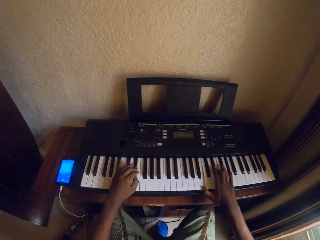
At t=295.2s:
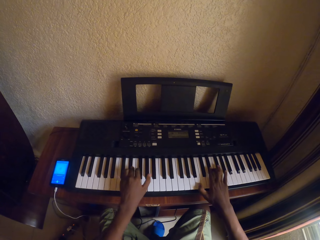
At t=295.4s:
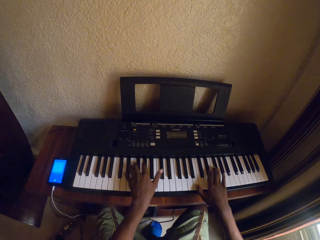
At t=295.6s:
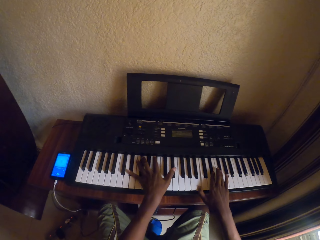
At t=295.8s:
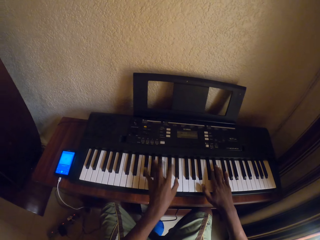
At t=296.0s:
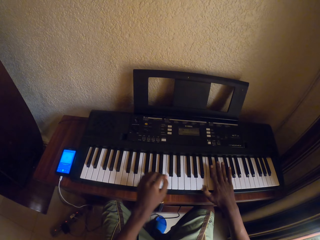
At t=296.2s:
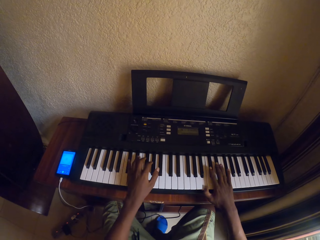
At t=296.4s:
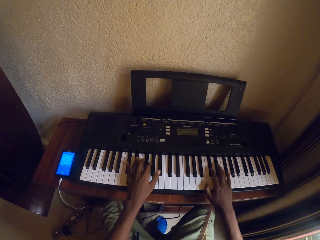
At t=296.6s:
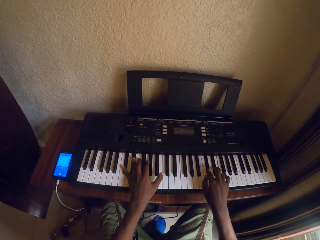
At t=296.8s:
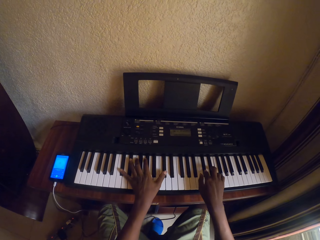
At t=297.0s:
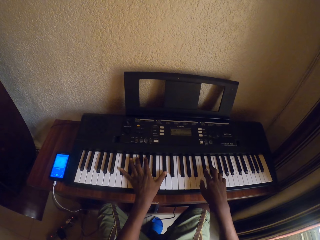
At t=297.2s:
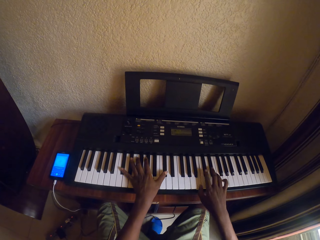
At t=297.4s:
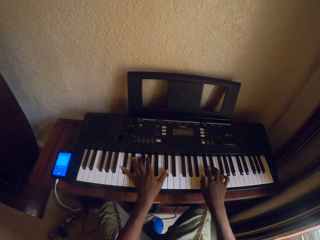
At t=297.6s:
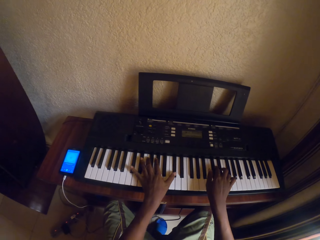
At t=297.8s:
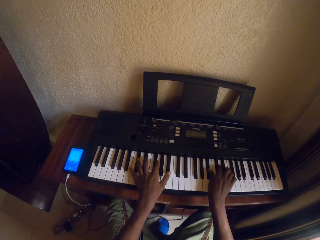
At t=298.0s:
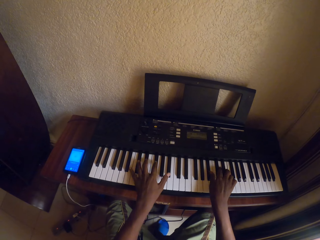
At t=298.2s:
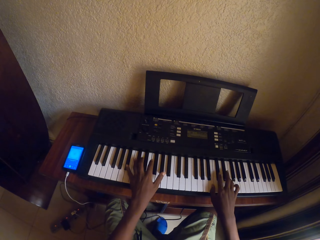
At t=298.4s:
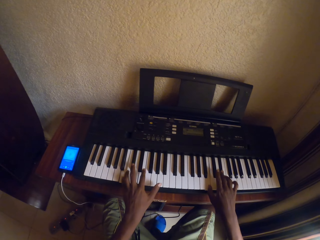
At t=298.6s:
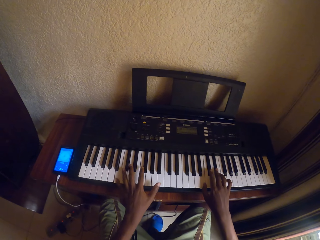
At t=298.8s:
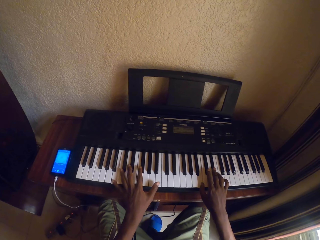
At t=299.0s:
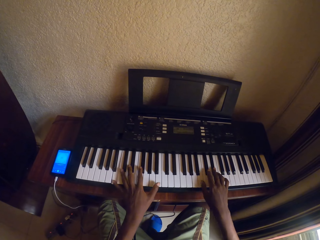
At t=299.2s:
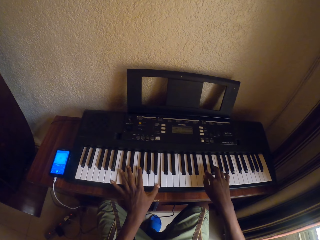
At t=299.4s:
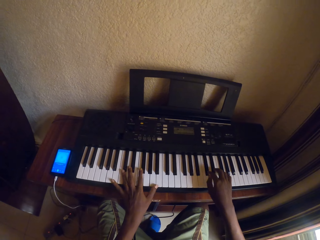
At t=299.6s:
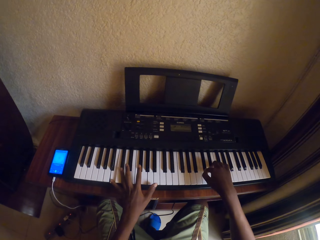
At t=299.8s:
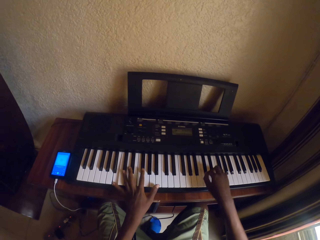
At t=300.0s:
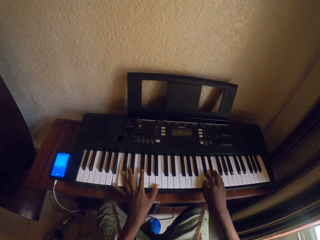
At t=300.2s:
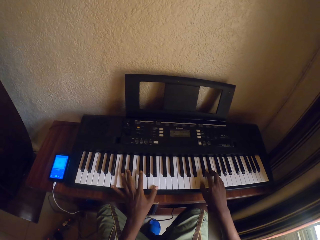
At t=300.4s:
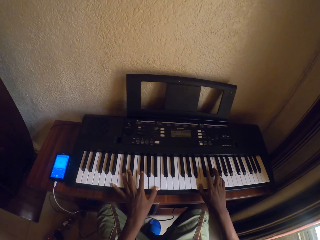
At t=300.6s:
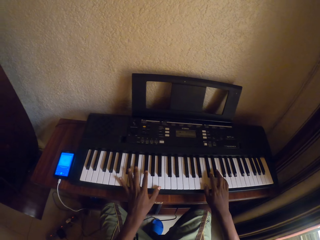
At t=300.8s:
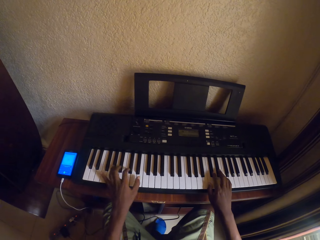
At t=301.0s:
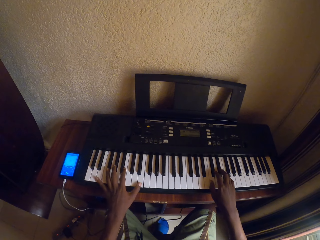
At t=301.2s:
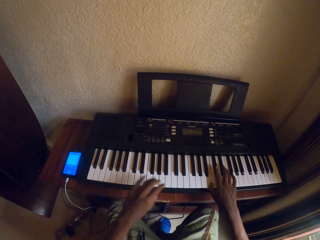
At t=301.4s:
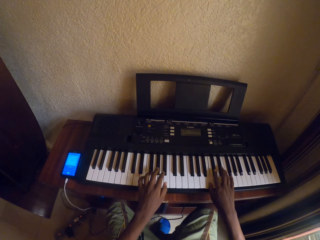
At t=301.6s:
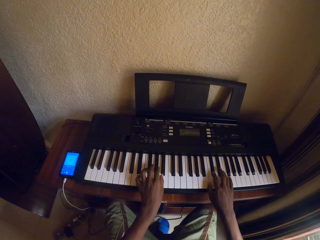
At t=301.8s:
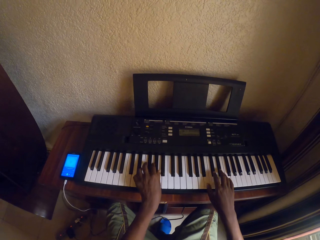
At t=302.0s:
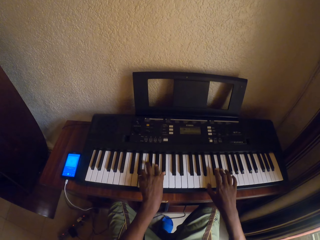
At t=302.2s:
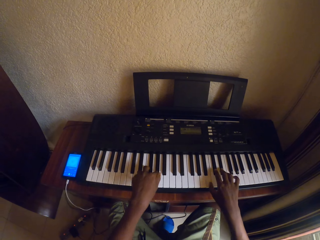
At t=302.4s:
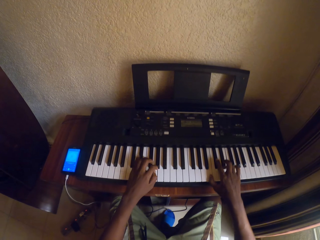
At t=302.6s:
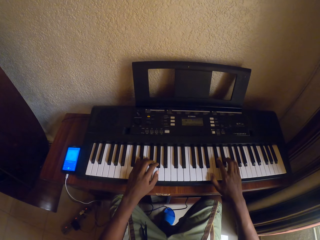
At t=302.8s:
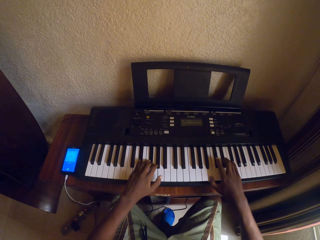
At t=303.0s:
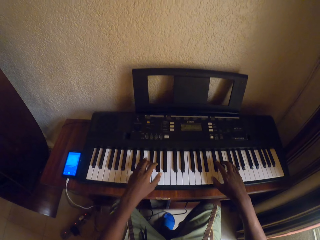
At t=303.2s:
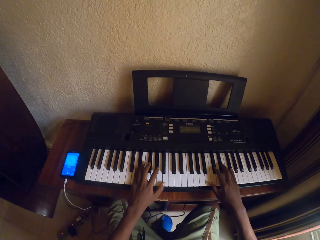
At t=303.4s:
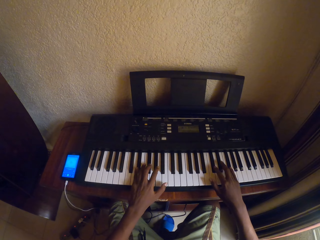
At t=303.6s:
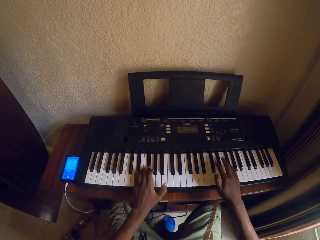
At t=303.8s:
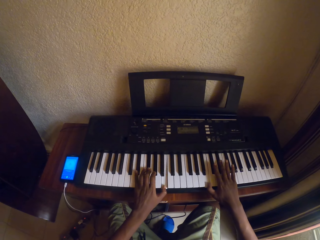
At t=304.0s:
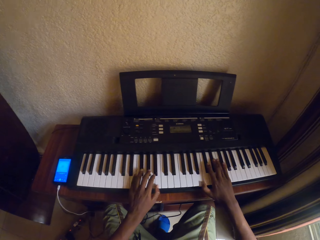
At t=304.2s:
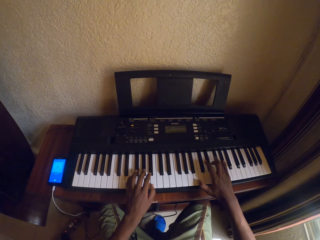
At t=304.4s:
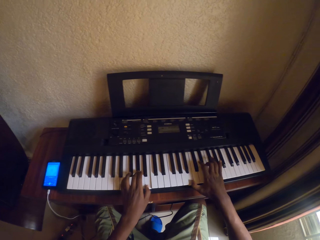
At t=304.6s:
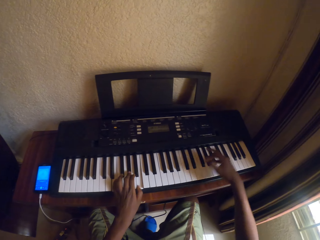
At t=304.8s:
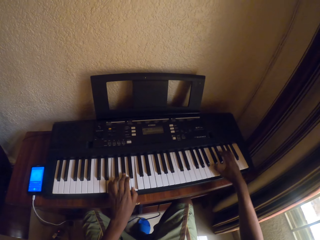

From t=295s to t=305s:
The camera wearer looks at the keyboard.

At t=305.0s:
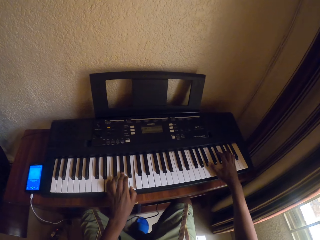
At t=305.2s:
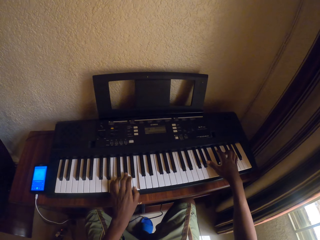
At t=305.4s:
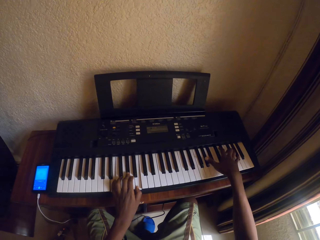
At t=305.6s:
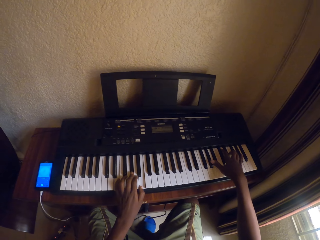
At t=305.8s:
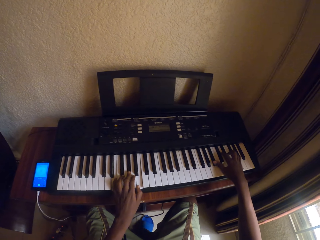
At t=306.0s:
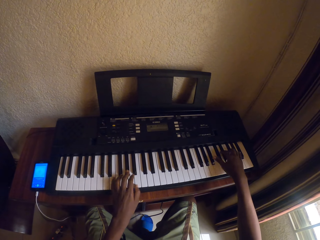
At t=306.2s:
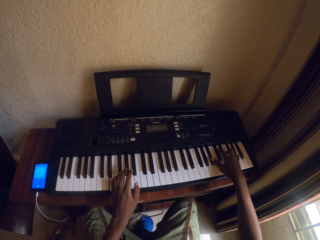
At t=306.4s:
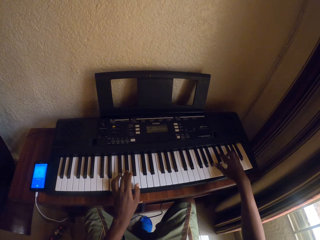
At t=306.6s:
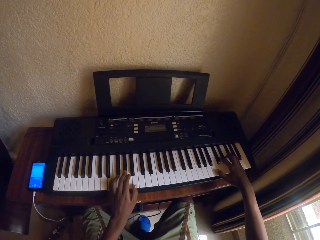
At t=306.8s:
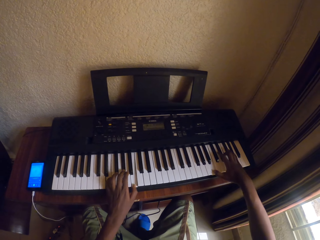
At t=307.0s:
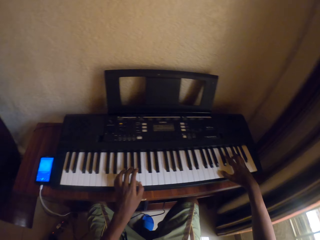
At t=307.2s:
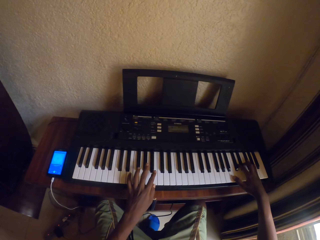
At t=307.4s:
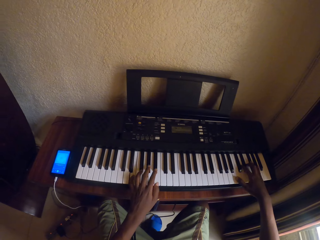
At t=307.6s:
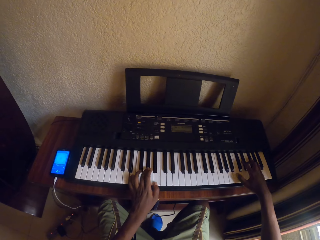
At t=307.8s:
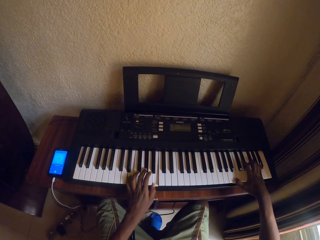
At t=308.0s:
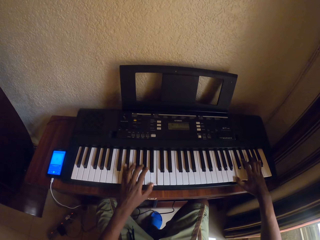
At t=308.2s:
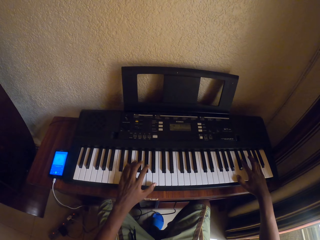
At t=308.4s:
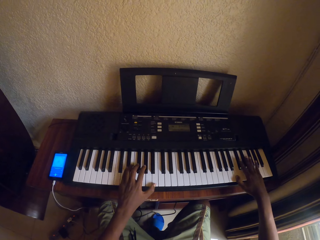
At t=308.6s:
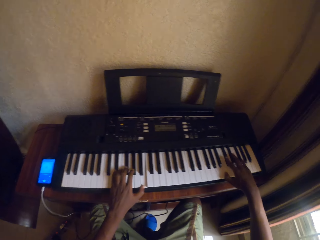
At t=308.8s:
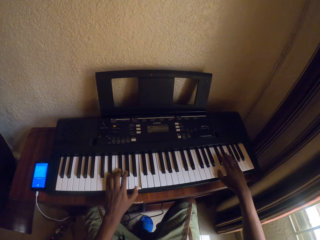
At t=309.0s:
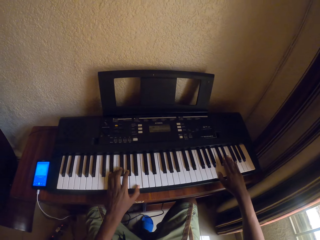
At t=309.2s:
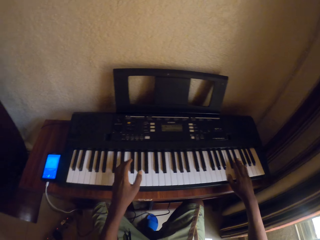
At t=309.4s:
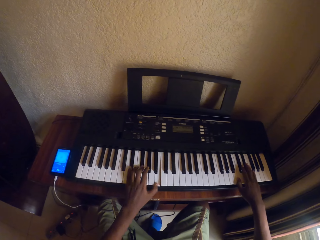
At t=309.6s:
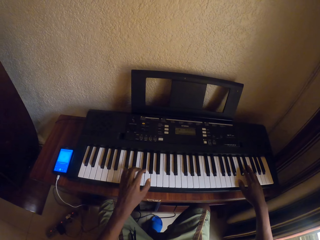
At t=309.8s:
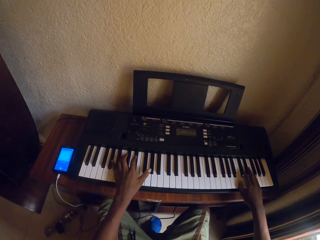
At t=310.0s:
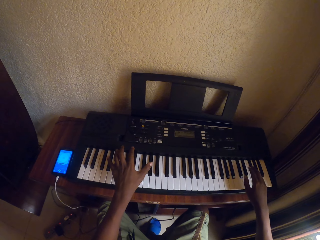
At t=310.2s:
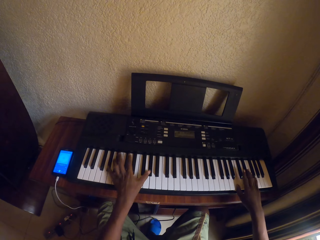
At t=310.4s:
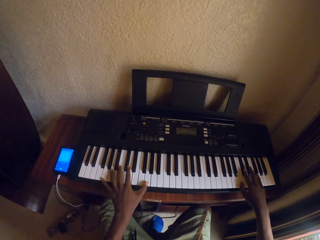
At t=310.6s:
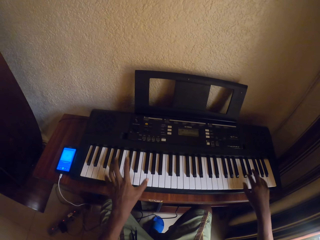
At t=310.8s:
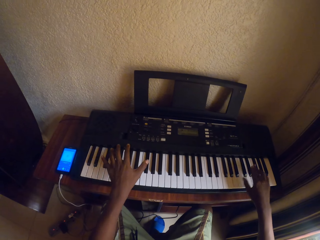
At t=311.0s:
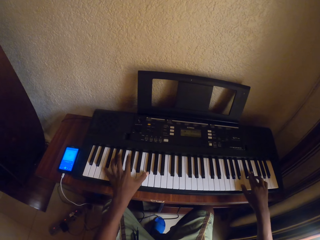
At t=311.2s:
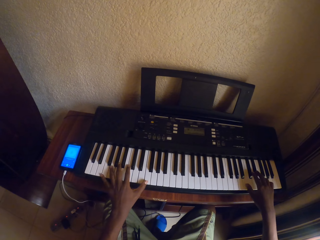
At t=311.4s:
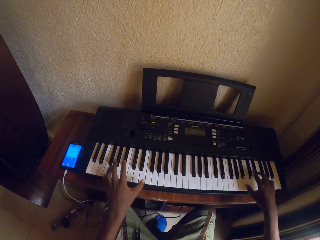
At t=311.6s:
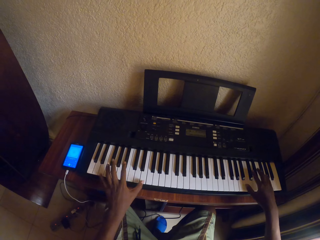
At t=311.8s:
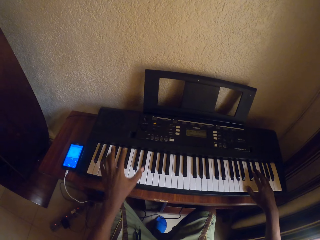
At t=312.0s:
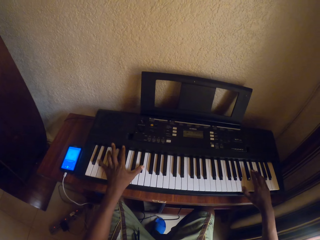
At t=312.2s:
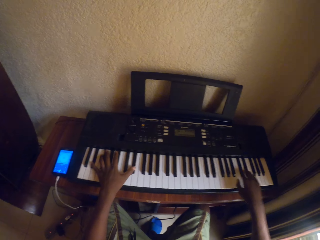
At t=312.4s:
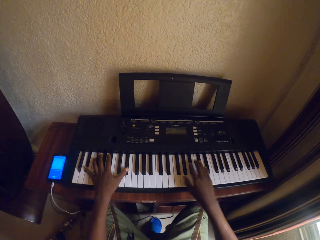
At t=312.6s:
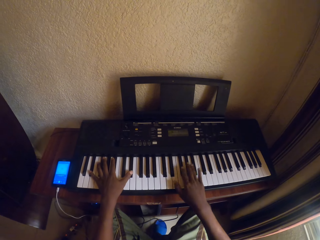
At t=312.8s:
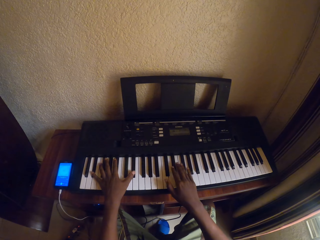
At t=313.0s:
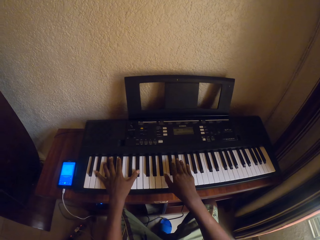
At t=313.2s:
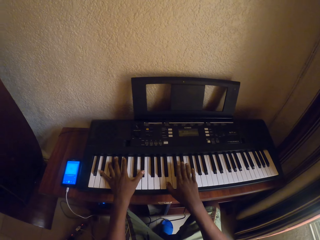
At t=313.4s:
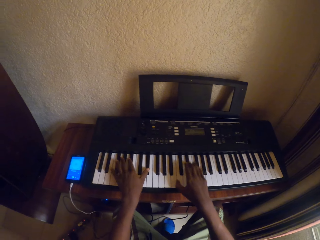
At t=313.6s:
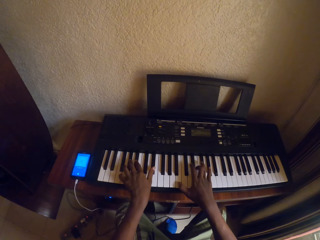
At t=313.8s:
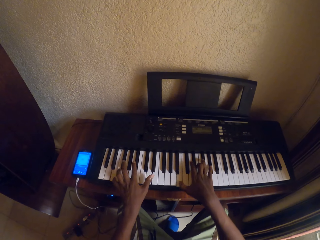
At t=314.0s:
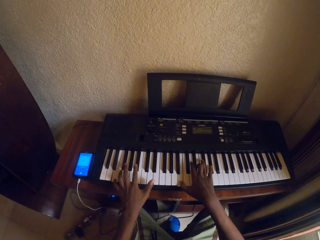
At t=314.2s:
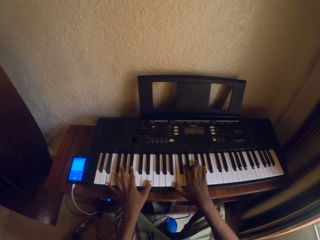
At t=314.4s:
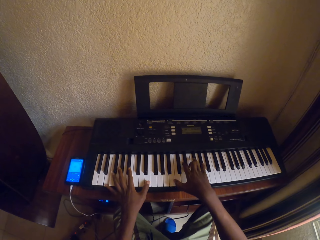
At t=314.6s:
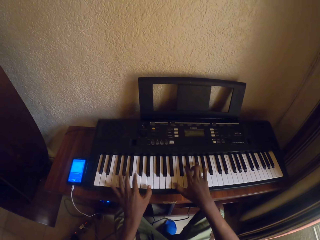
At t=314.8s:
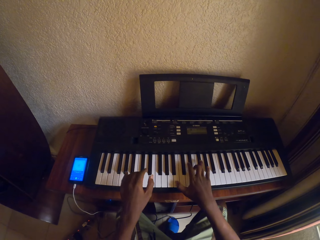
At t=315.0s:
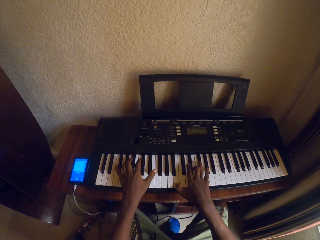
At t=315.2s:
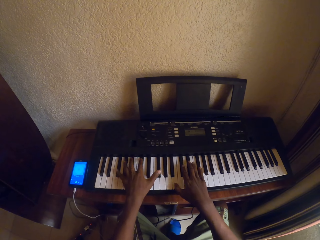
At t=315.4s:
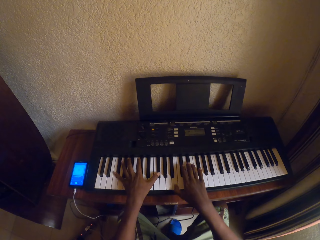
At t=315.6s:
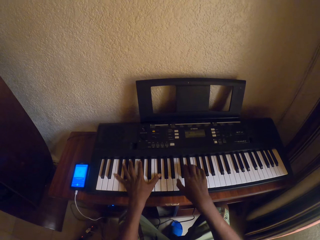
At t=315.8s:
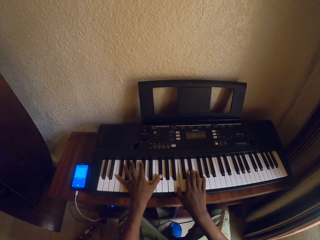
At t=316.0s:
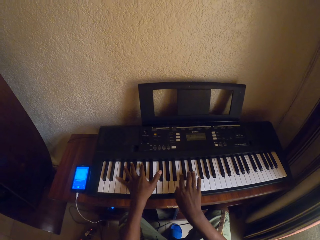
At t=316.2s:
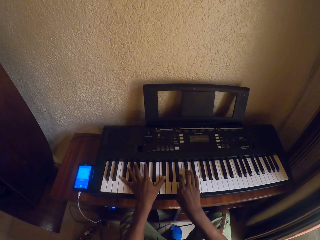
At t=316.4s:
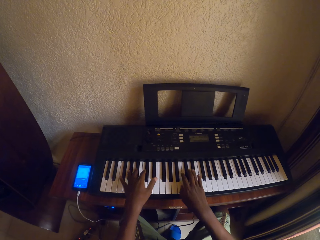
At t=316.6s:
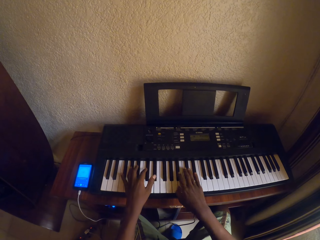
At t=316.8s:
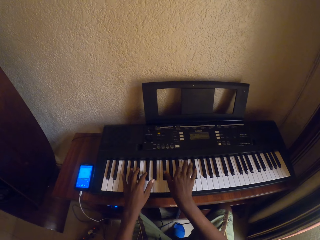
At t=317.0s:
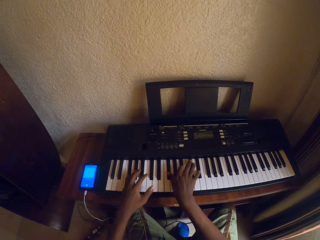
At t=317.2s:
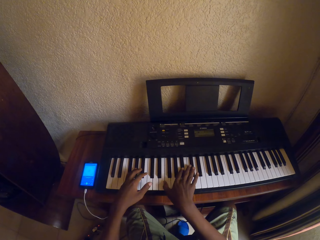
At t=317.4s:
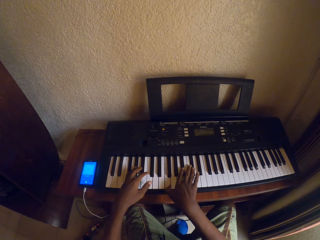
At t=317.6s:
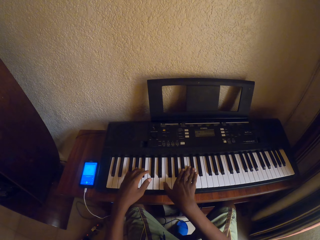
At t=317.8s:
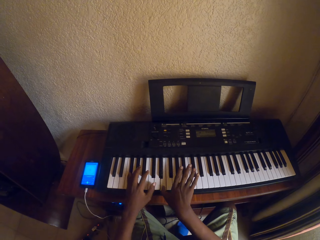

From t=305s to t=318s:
The camera wearer plays the keyboard with both hands.
